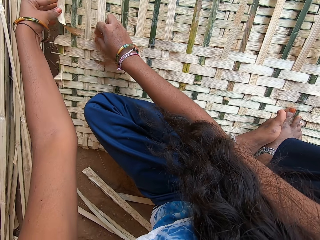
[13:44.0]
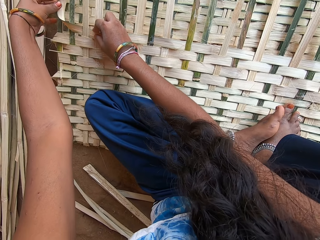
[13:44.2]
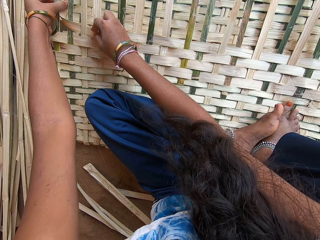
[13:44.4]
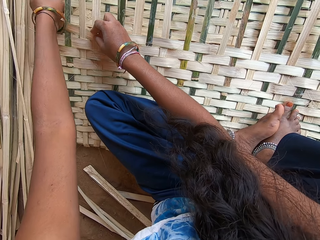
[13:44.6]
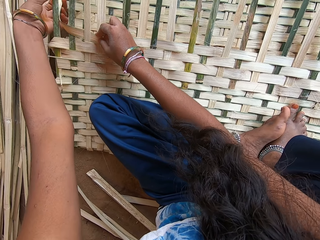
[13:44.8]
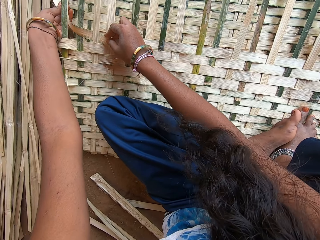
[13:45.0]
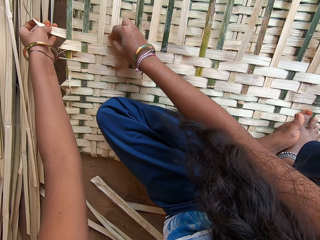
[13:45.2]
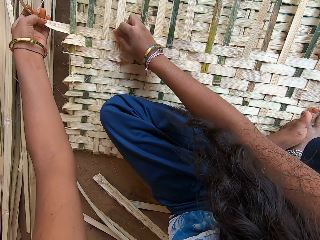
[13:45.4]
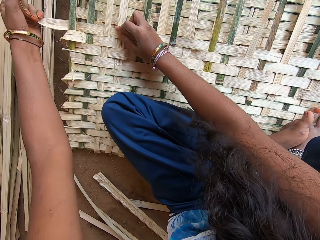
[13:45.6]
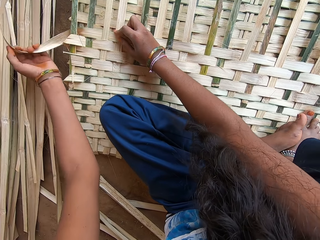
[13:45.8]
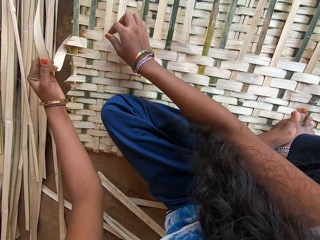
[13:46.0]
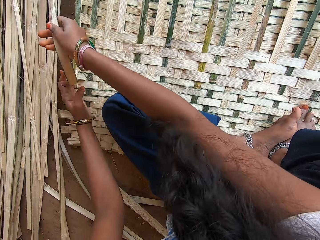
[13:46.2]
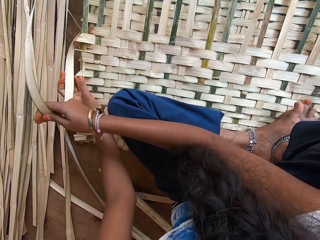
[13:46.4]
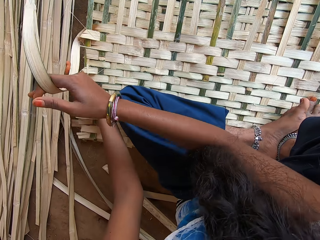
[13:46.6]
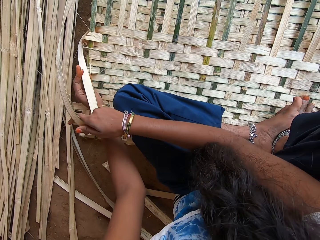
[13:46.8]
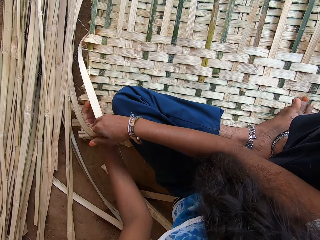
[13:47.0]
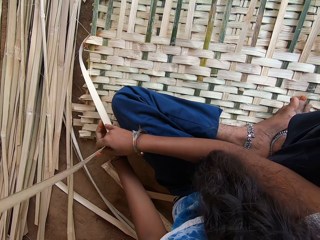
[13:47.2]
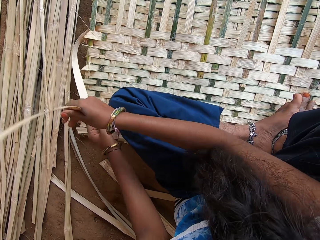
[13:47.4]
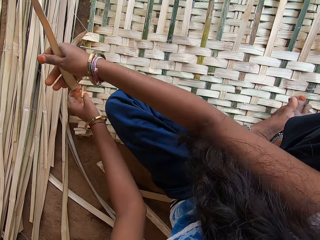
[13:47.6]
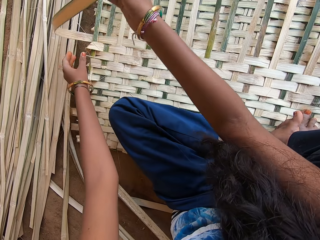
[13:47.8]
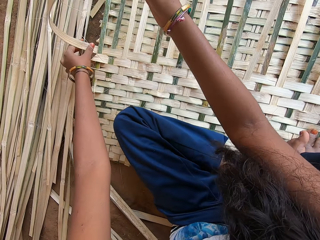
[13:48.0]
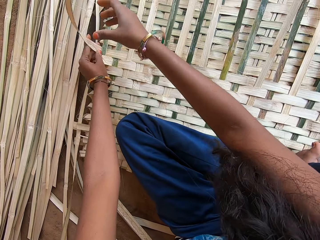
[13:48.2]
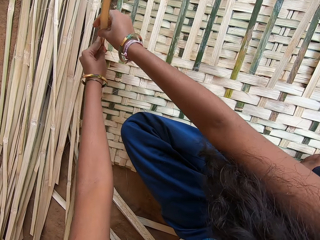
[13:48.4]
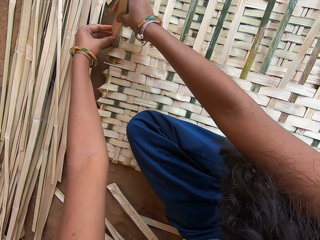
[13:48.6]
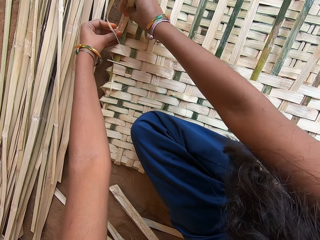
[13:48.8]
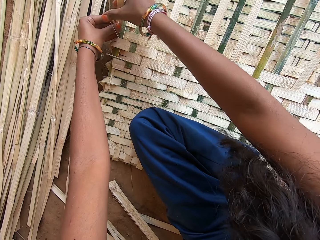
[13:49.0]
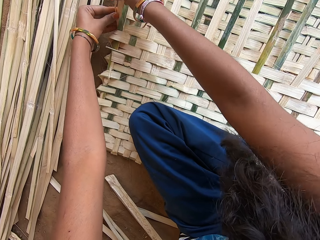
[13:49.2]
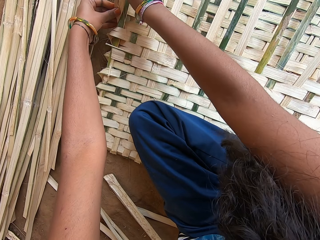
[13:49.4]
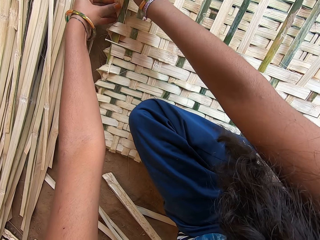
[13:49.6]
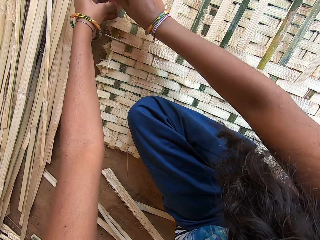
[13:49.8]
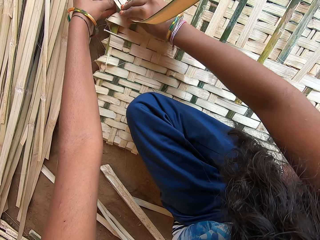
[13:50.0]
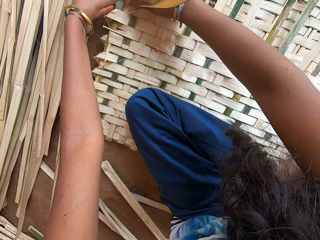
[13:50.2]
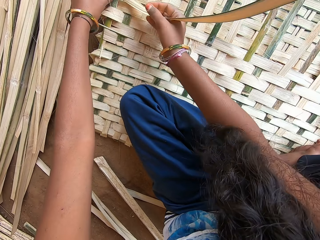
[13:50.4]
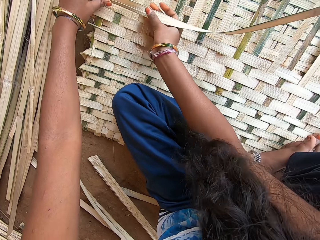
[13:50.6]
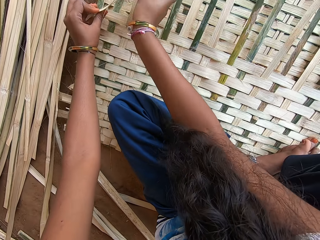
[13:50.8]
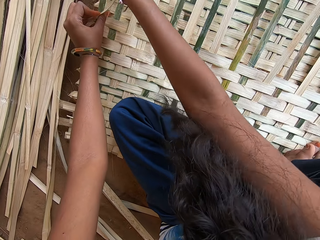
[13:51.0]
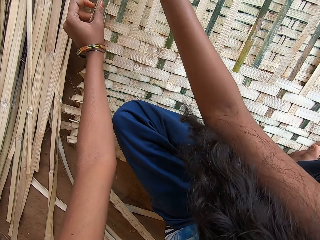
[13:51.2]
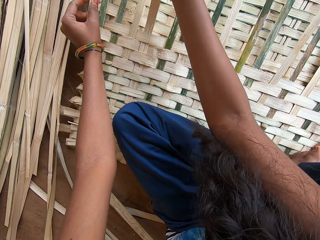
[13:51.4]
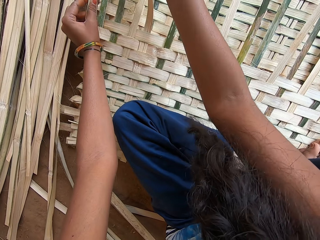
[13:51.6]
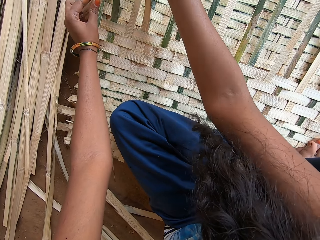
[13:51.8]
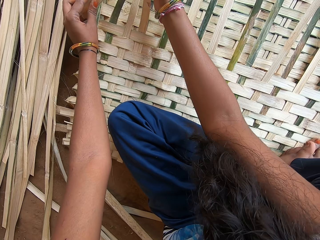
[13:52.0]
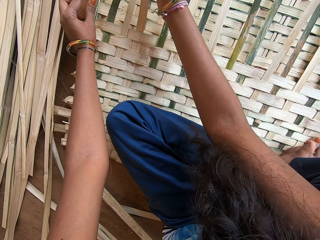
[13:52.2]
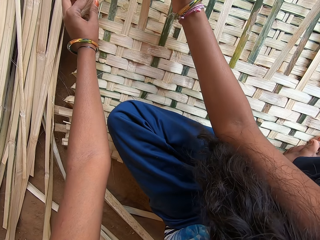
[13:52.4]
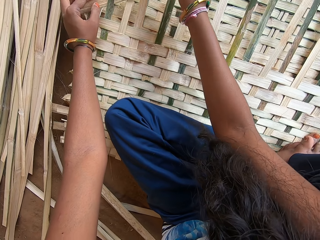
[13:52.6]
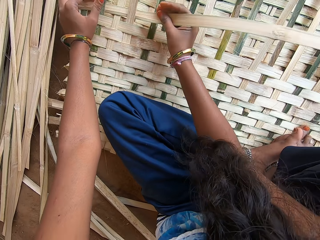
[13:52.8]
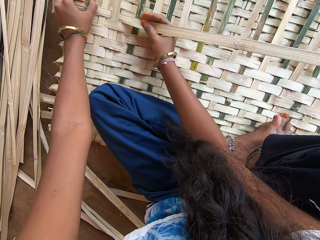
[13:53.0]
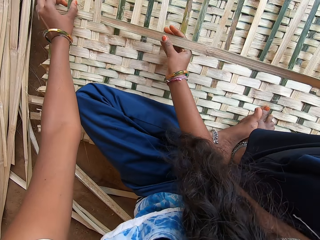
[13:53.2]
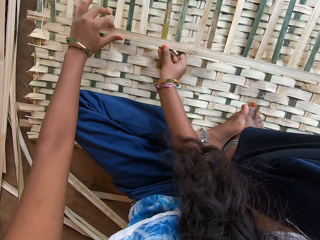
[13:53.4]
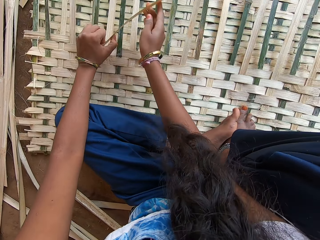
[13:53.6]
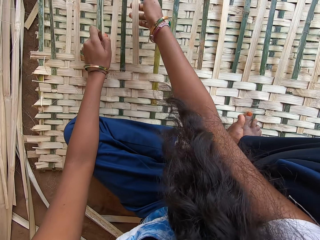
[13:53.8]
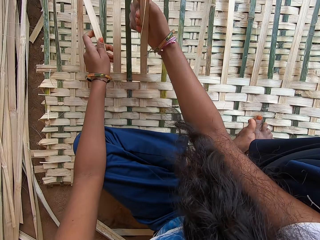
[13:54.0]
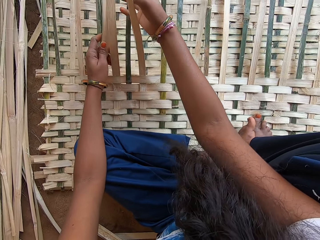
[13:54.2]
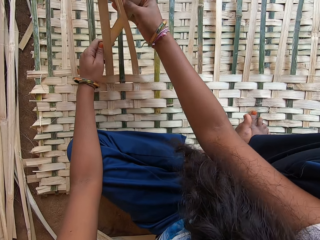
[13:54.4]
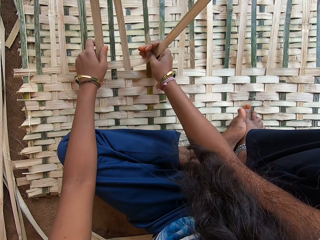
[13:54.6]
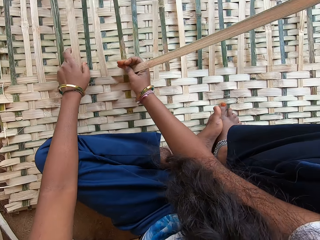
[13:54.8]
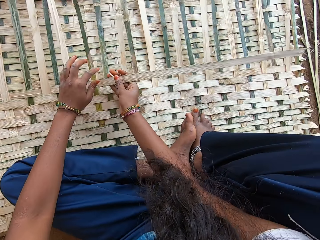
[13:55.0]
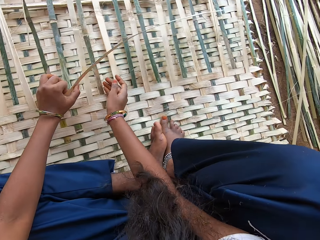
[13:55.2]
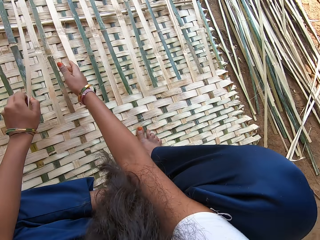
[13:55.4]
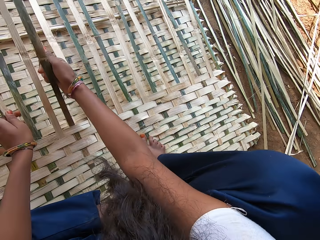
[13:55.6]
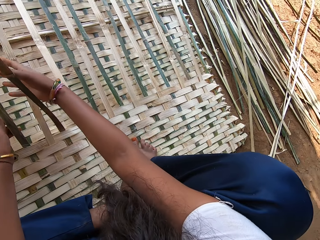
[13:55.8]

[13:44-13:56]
The camera wearer pulls the palm leaf with both hands. They weave the mat with palm leaves.

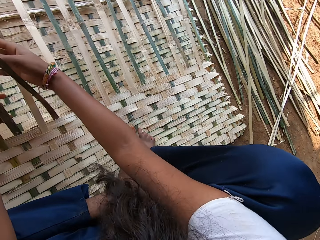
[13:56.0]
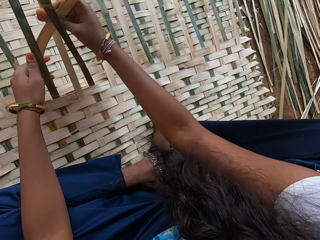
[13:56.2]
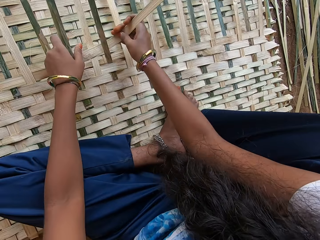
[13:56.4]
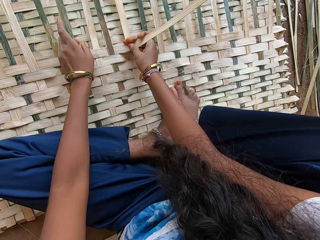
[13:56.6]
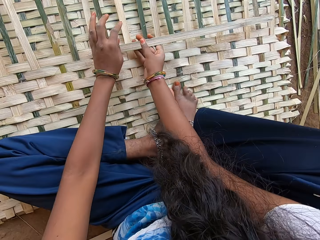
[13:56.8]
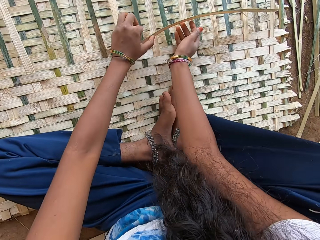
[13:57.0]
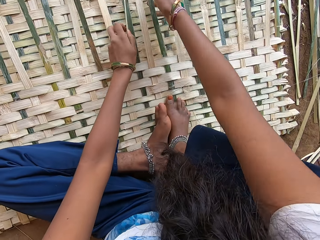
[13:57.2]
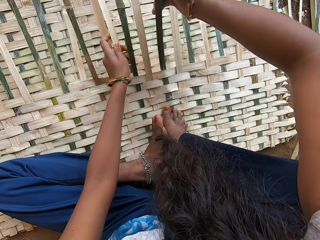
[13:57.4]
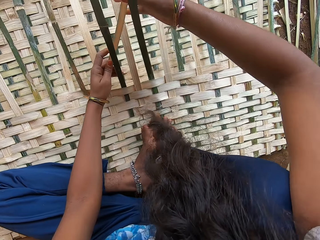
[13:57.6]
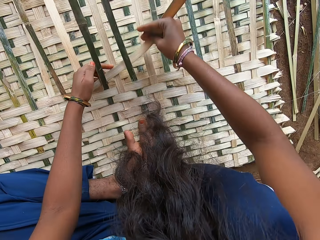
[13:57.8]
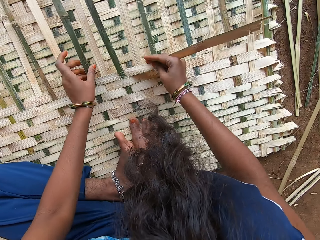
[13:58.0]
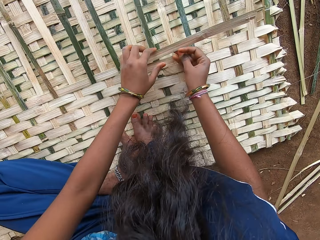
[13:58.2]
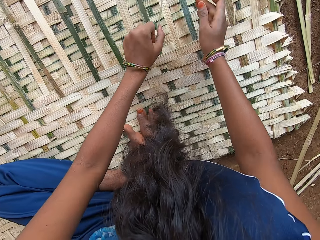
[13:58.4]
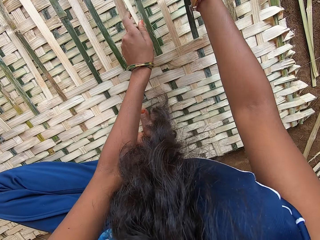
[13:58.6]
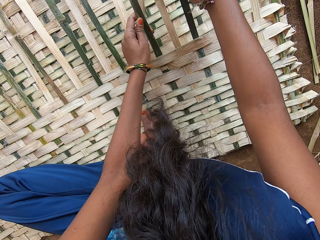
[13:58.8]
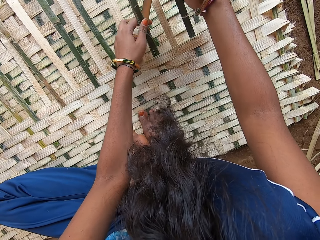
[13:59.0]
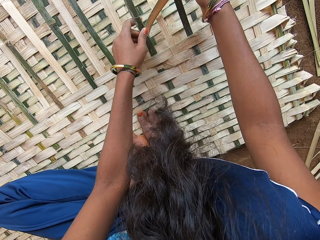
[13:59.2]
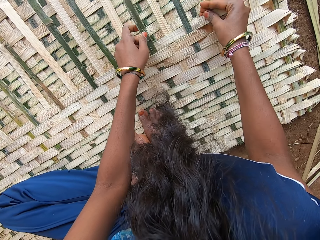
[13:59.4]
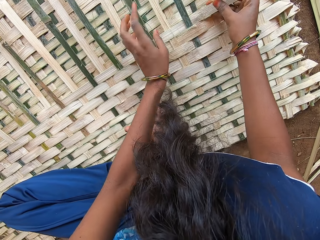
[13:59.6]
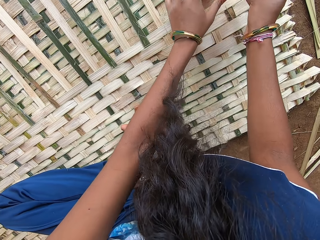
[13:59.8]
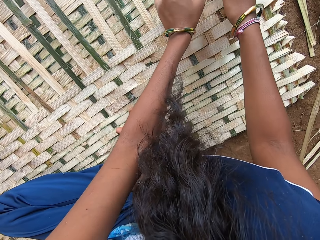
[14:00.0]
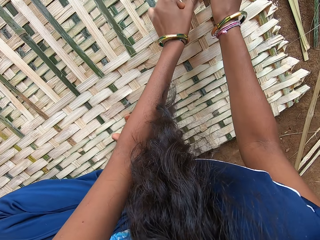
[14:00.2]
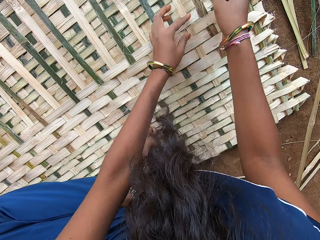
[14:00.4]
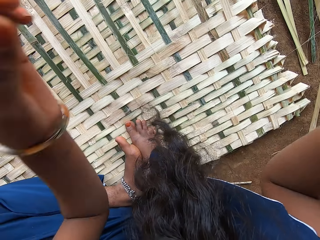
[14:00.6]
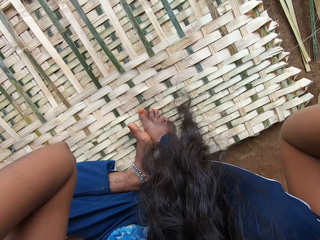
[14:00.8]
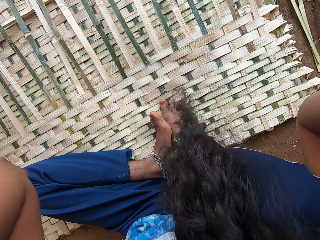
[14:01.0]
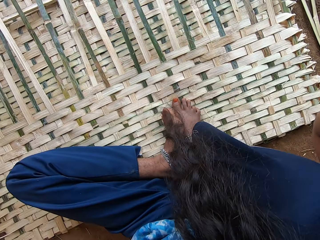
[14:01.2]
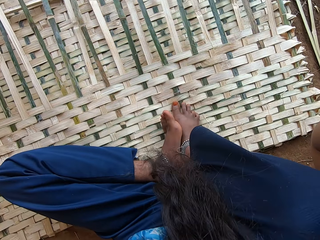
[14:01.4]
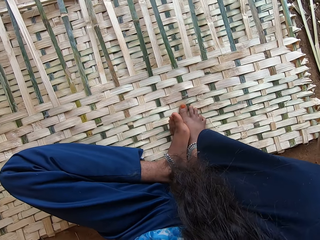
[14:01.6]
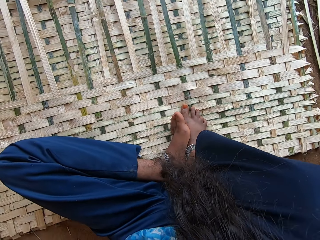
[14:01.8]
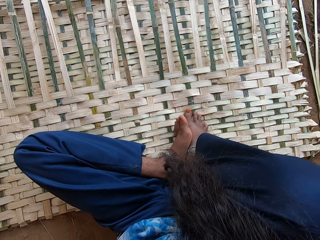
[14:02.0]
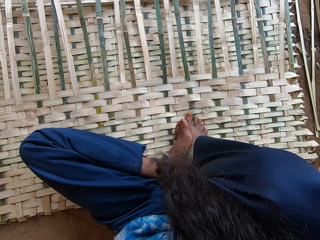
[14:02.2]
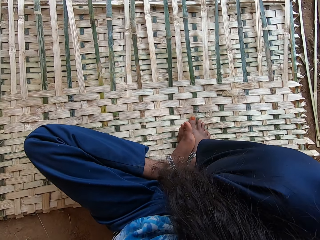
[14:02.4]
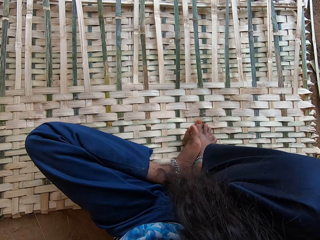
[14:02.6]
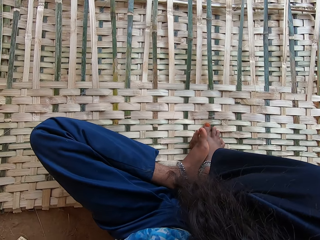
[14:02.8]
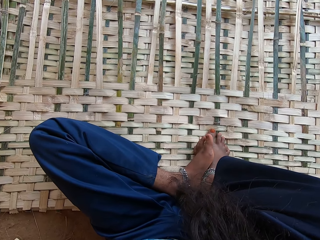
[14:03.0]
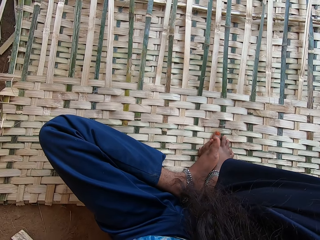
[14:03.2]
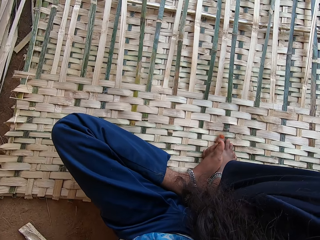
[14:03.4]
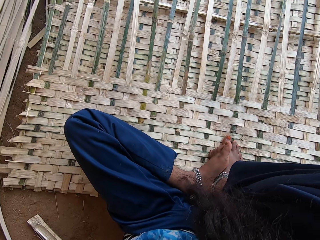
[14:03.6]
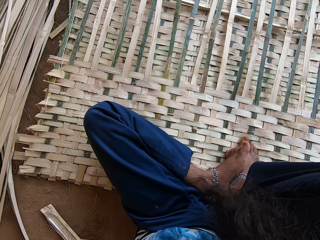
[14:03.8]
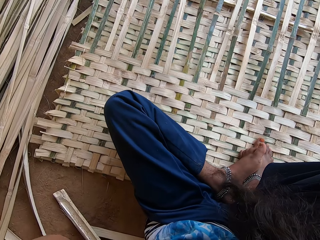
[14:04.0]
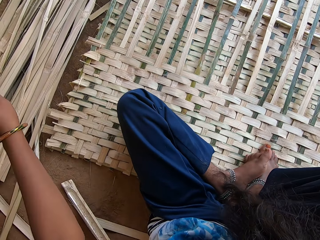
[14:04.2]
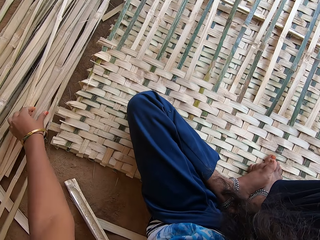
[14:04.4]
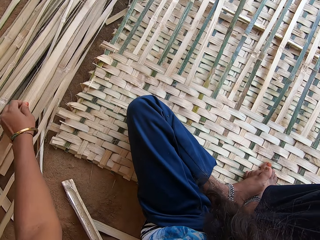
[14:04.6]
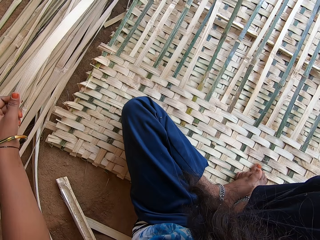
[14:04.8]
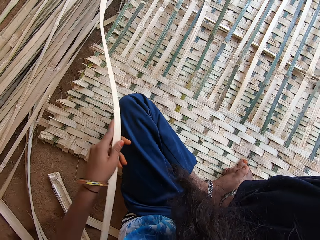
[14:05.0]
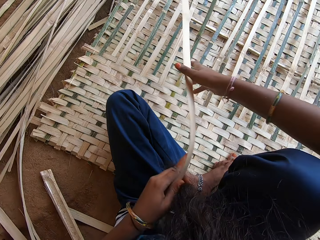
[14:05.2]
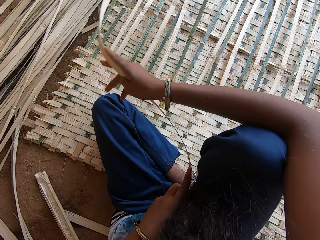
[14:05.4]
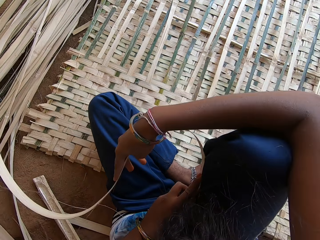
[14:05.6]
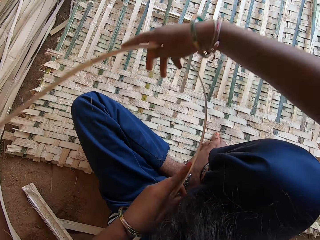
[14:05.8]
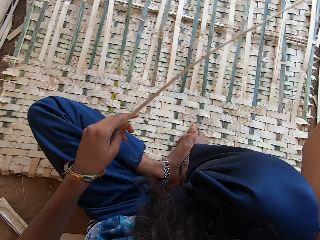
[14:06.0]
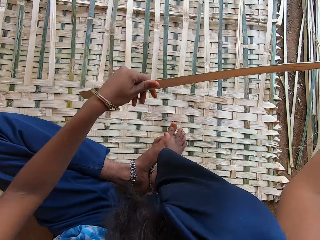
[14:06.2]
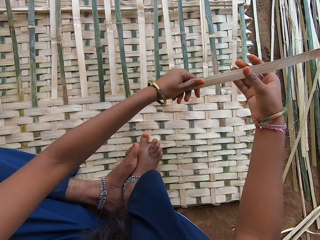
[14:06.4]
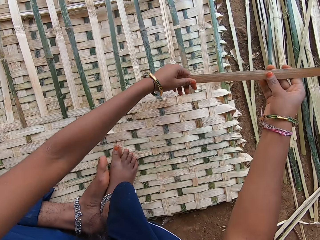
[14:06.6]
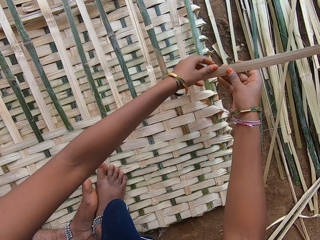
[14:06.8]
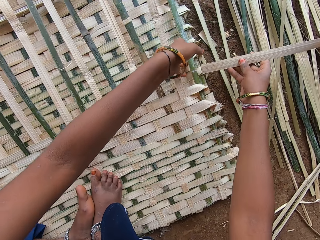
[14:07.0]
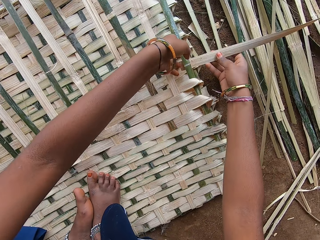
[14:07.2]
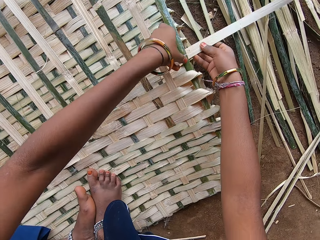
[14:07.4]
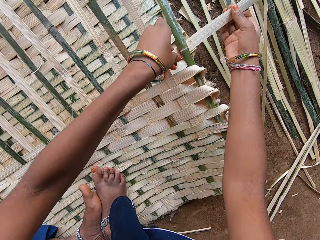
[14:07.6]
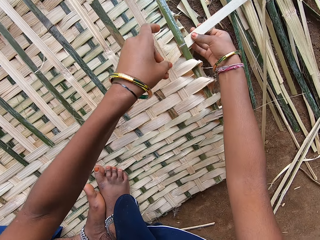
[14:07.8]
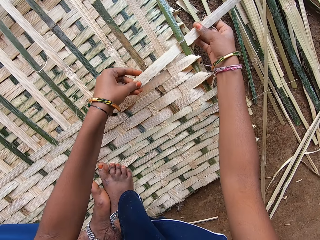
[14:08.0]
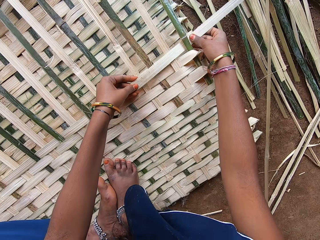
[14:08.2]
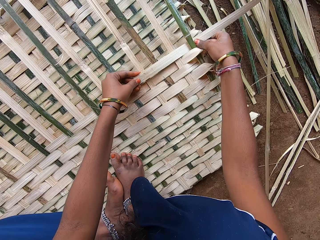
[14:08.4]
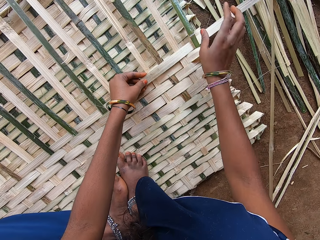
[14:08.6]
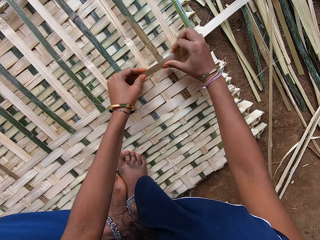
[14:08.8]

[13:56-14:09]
The camera wearer pulls her hand off the mat and adjusts the camera. She picks up a palm leaf, folds the palm leaf, straightens the palm leaf and weaves the mat with the palm leaf.
